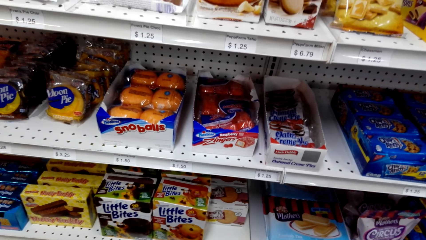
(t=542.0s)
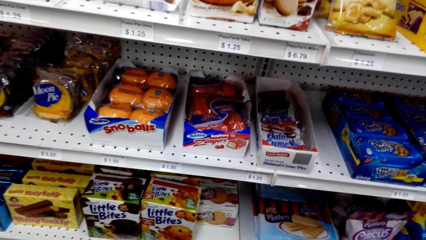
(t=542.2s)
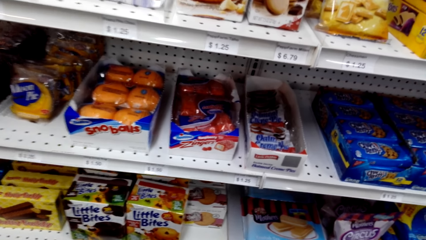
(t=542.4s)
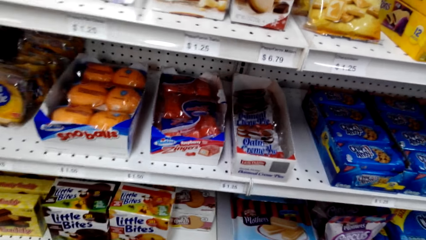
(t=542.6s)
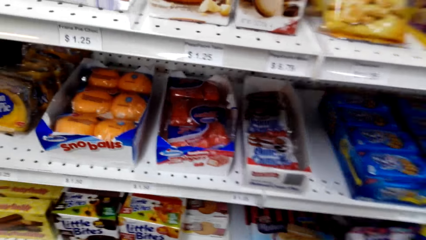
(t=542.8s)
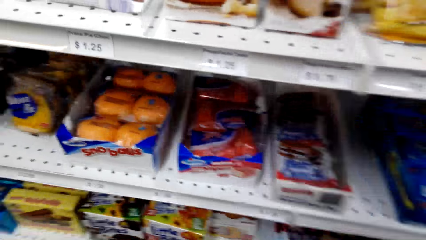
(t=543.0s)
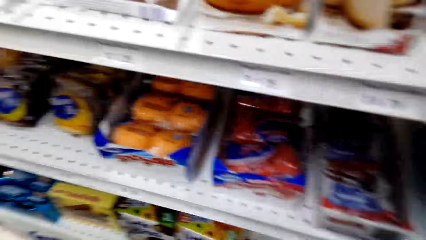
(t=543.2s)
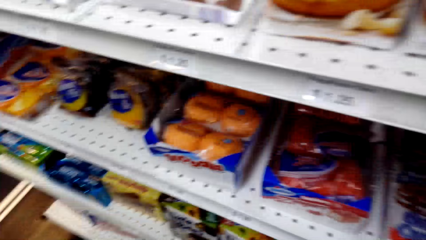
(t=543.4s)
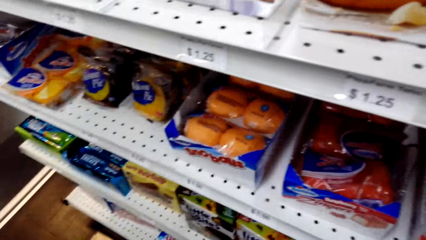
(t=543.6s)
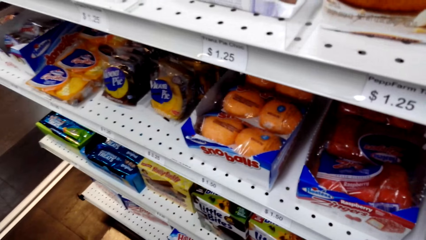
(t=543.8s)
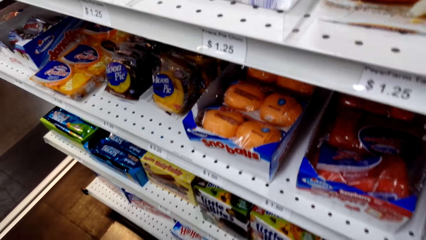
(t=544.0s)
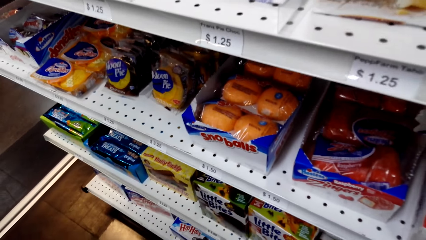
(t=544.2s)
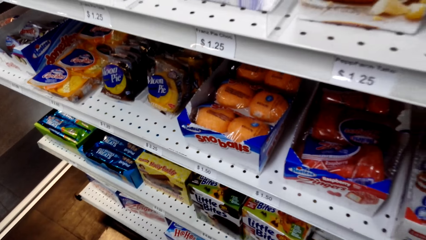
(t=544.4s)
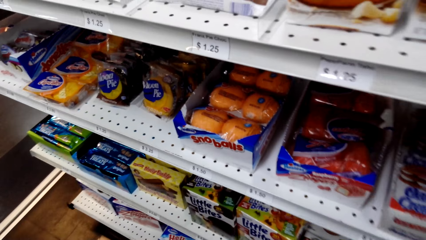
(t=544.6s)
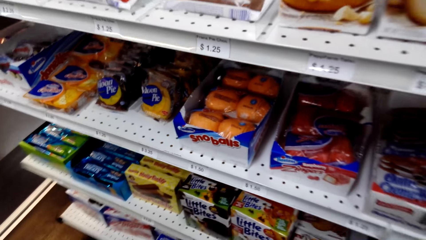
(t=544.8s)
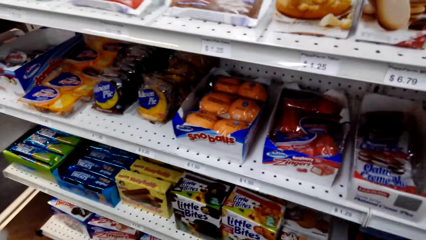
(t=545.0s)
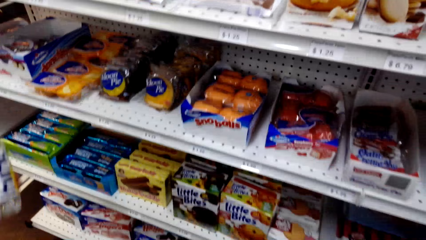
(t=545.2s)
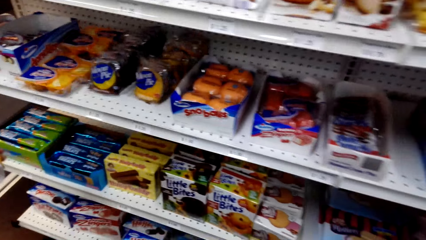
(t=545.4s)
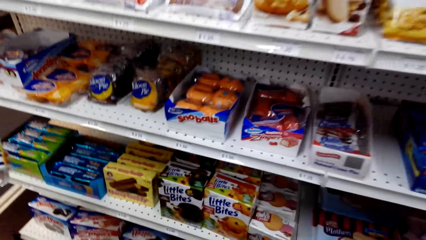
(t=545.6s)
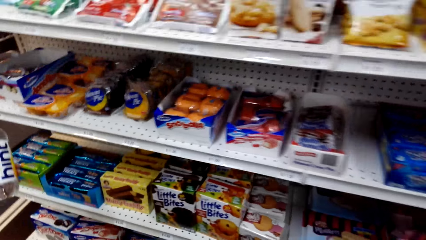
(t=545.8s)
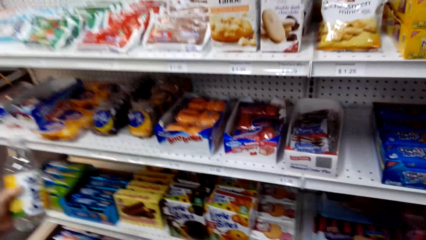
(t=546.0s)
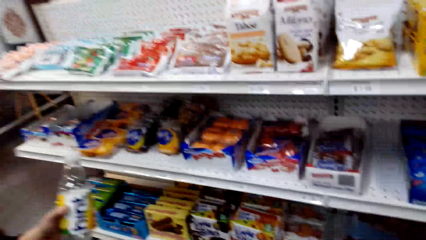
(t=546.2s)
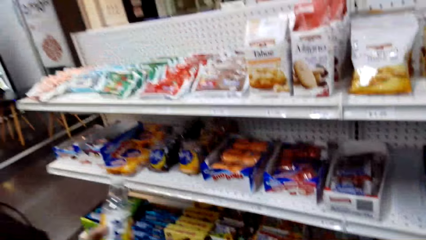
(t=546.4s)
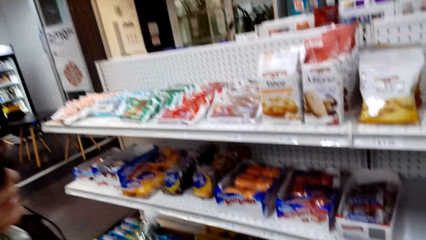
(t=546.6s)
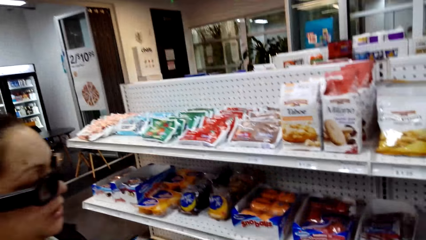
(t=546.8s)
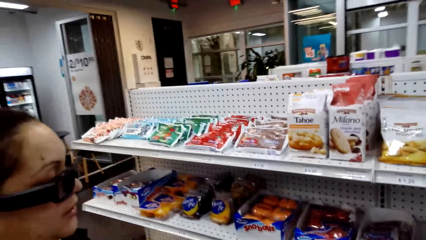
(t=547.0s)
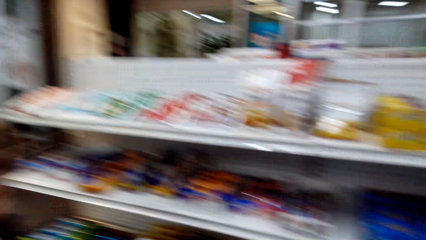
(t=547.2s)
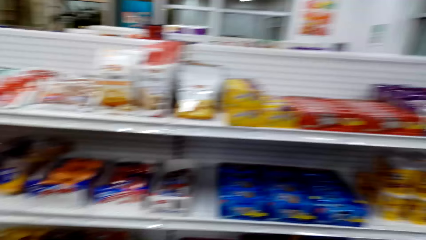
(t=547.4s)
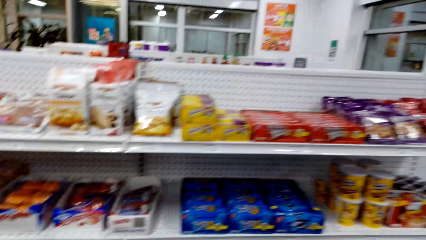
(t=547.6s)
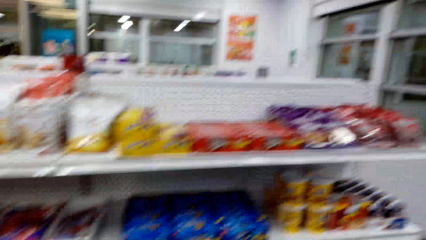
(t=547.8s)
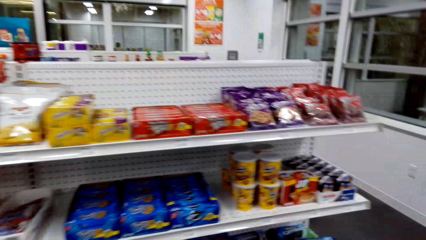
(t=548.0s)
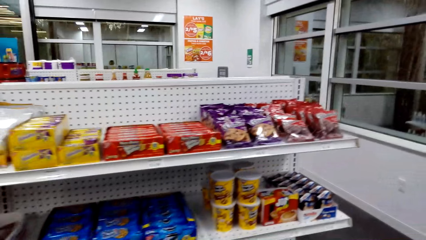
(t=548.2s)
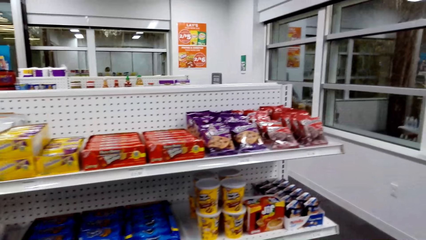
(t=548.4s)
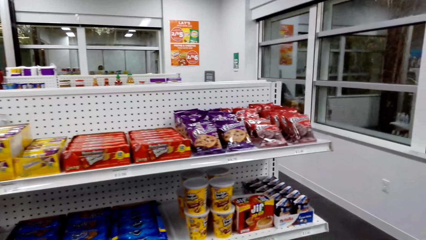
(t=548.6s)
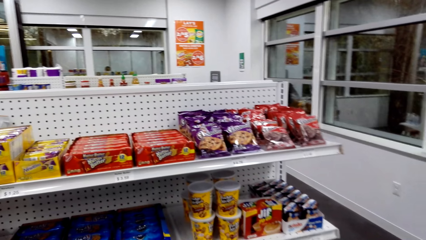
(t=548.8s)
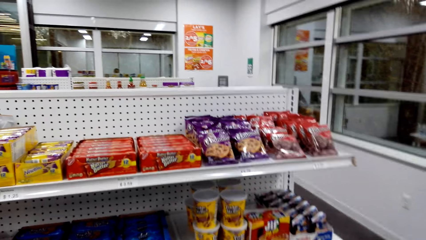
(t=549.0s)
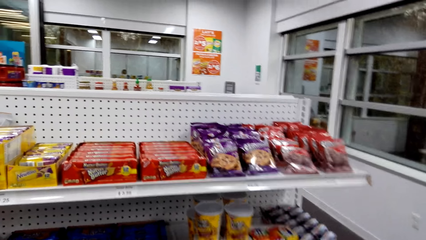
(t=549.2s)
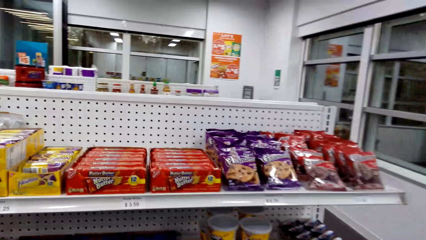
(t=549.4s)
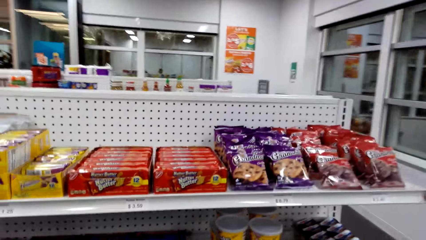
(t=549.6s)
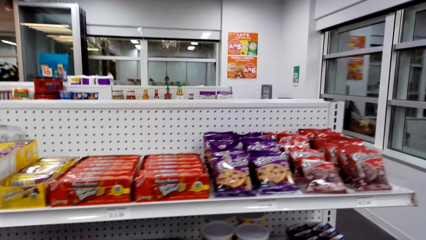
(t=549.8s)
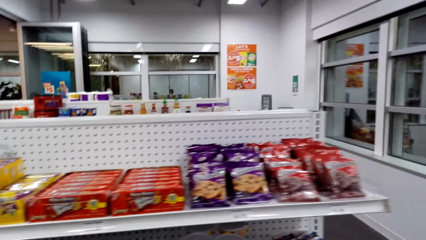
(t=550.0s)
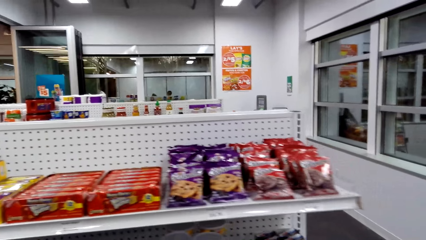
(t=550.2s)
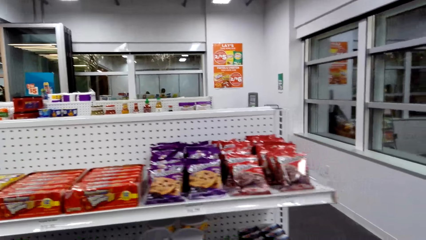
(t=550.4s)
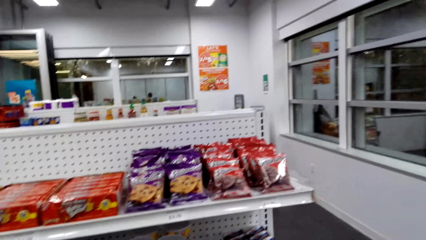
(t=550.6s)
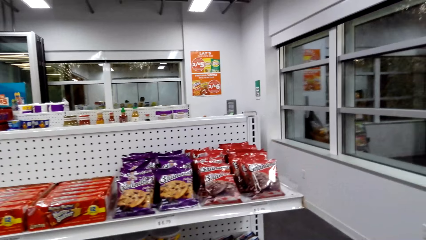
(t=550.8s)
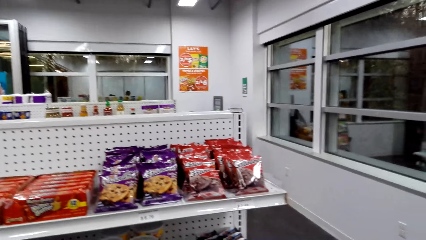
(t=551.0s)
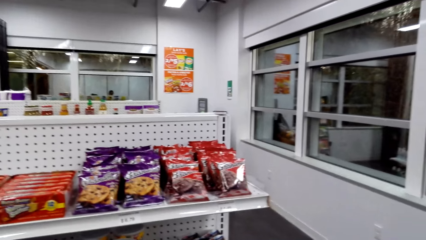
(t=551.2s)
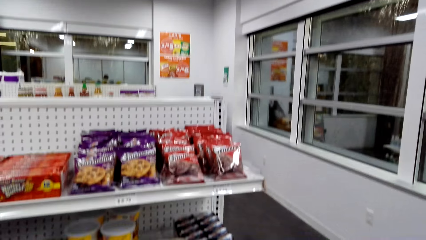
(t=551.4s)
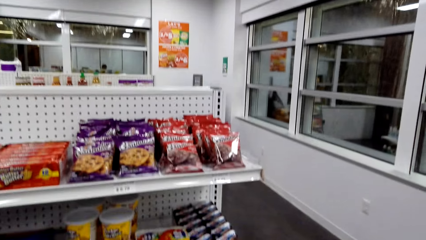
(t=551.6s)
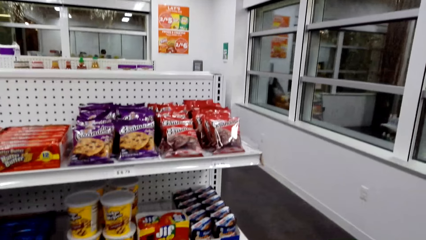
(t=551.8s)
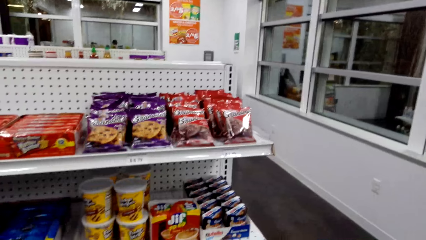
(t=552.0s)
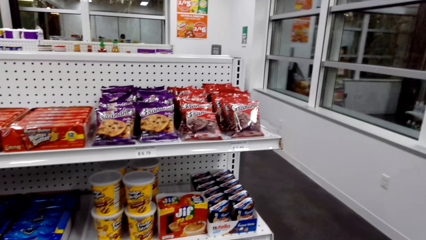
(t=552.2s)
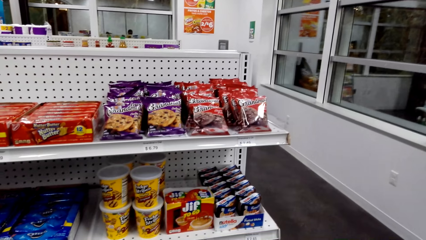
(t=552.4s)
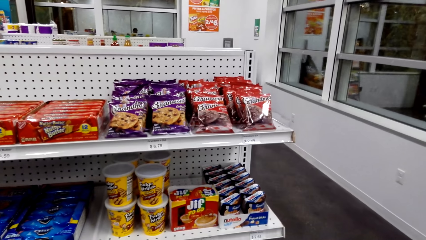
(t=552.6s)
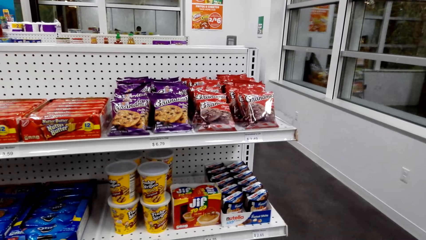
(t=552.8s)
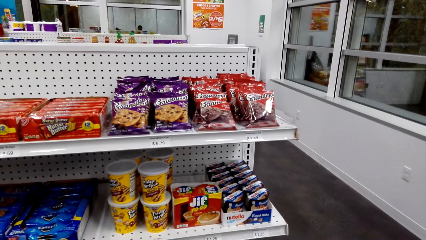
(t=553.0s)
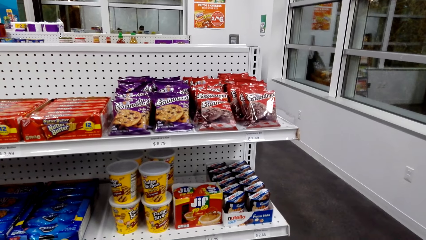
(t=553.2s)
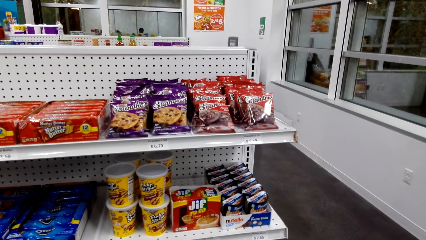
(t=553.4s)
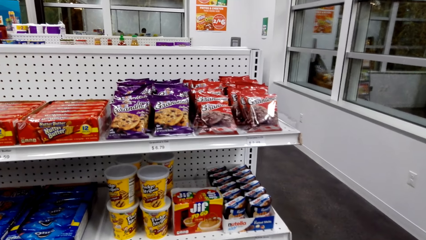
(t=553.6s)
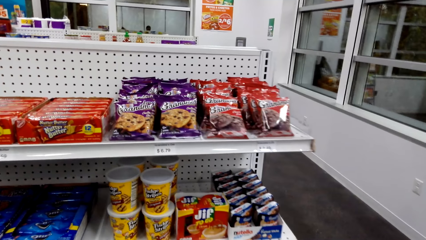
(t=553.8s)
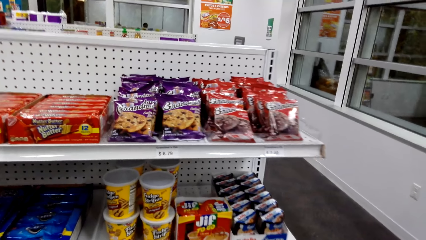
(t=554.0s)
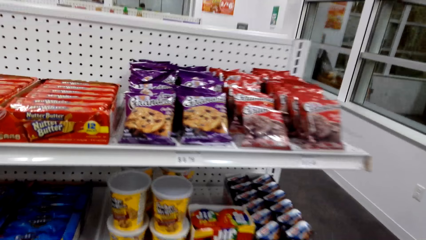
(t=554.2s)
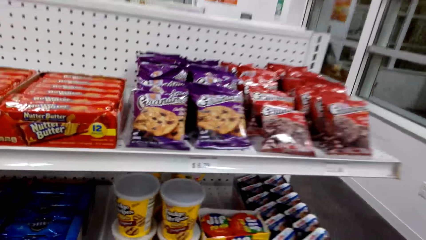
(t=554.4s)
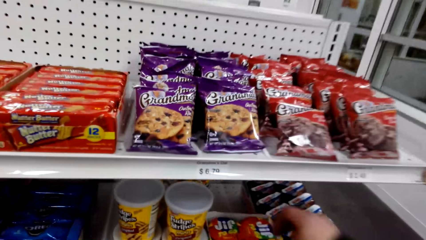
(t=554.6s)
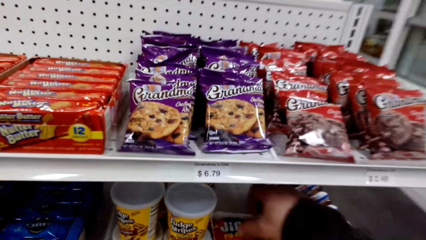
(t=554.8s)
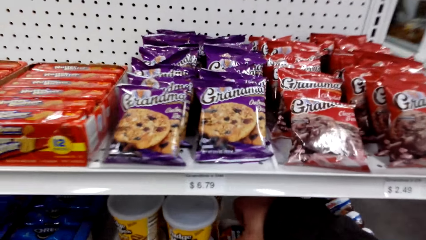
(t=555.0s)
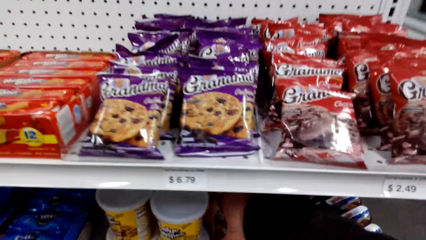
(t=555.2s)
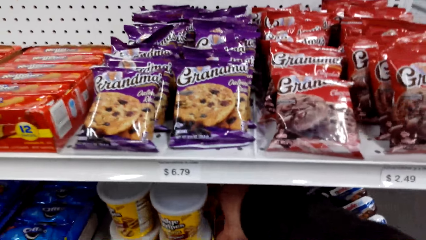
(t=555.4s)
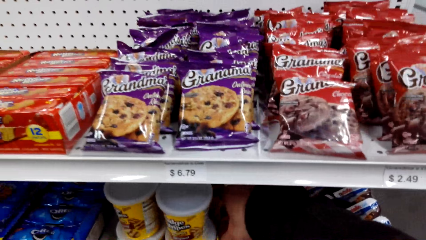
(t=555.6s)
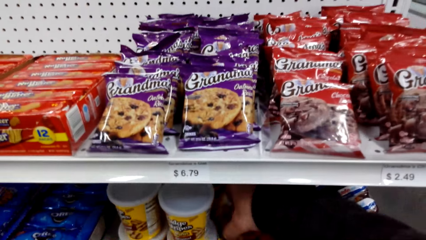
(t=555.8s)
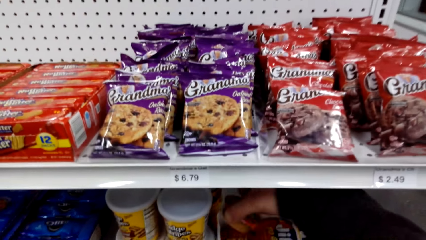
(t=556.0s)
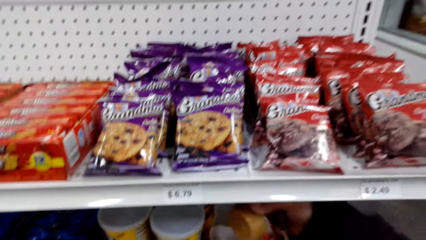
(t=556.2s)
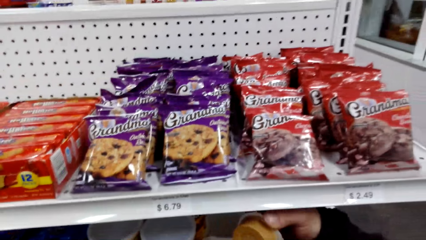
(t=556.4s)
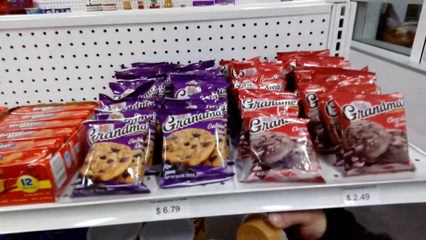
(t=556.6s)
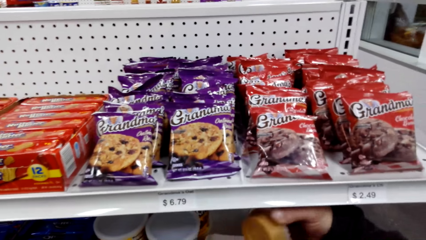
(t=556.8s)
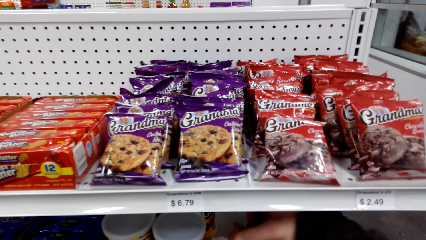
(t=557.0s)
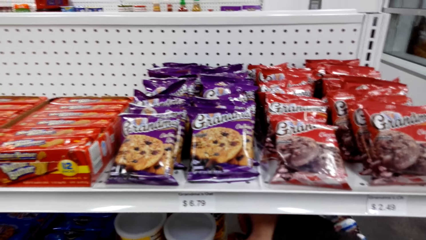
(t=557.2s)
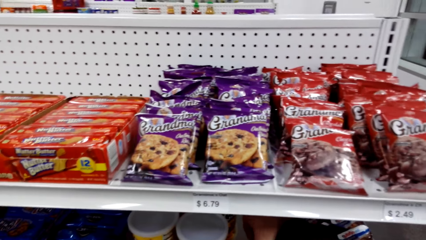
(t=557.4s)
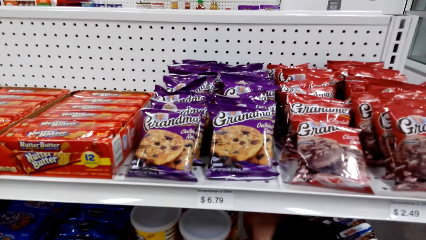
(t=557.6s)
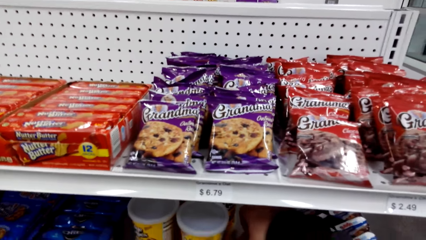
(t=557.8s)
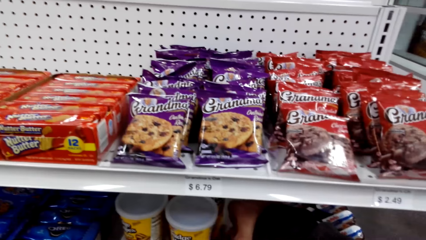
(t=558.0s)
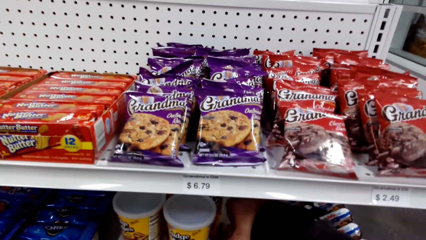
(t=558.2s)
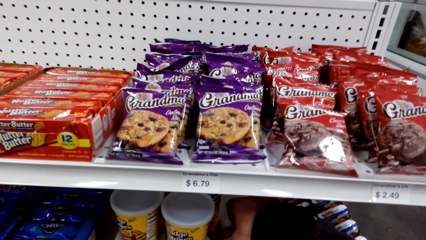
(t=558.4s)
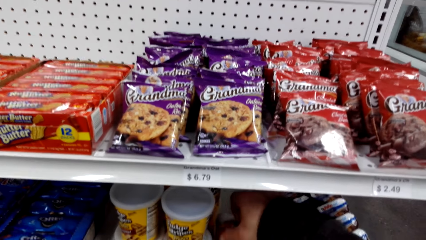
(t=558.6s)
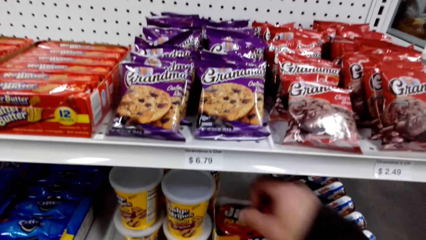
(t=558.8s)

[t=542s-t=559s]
A woman holds a pack of something. The camera wearer picks up a Jif To Go container on the shelf. They inspect the container on the shelf. They pick up chewing gum.
